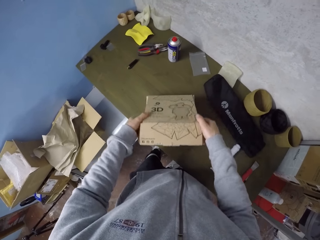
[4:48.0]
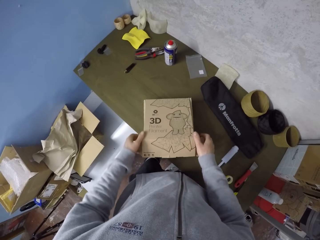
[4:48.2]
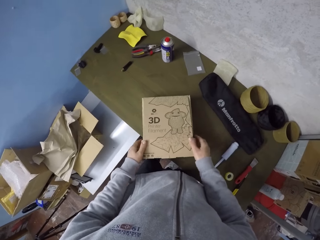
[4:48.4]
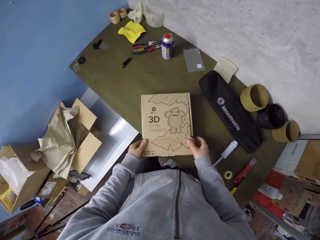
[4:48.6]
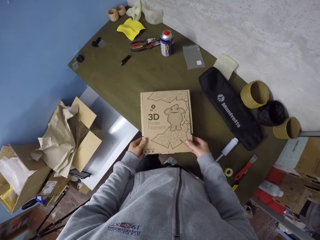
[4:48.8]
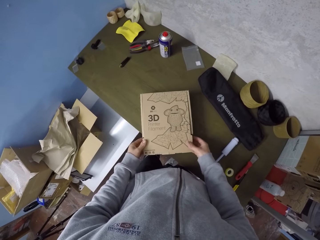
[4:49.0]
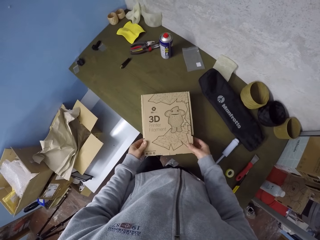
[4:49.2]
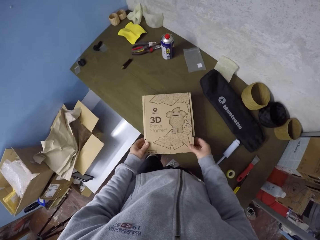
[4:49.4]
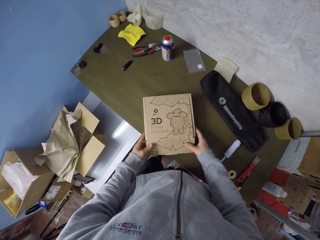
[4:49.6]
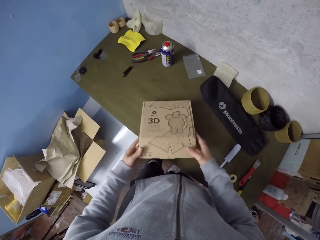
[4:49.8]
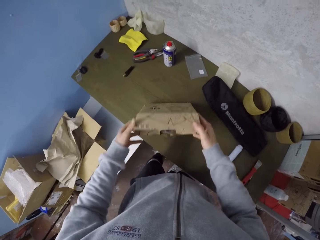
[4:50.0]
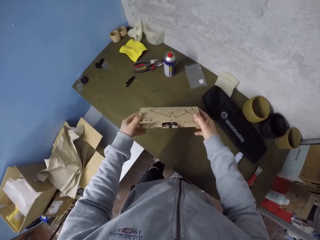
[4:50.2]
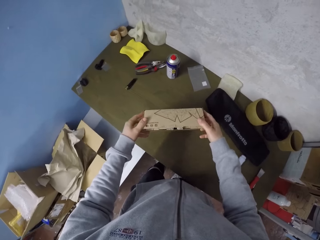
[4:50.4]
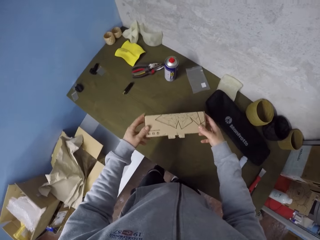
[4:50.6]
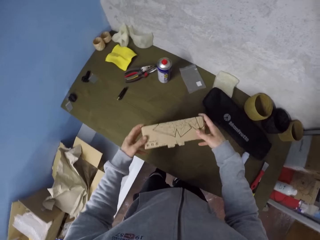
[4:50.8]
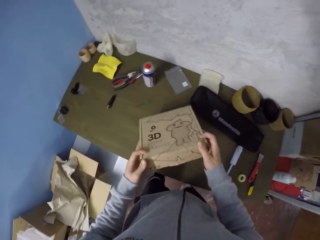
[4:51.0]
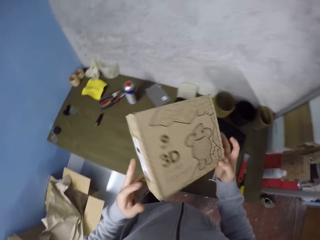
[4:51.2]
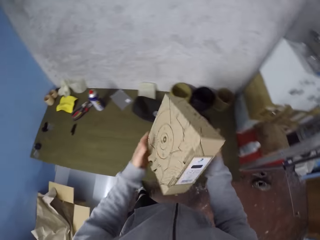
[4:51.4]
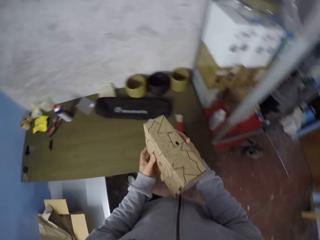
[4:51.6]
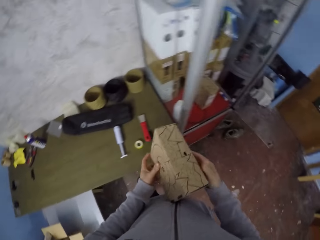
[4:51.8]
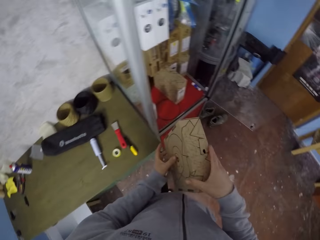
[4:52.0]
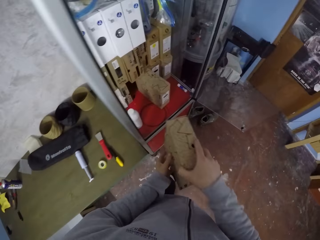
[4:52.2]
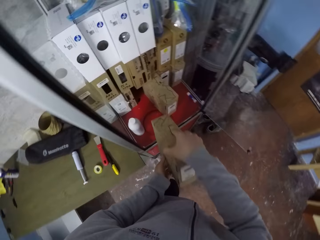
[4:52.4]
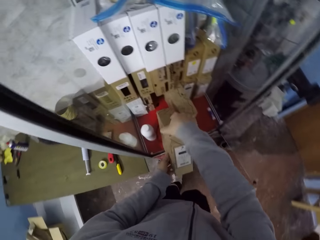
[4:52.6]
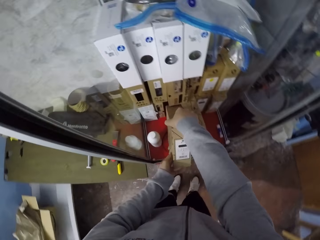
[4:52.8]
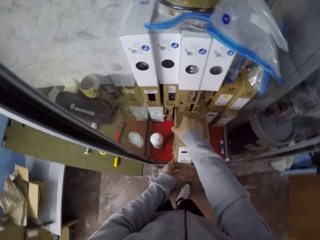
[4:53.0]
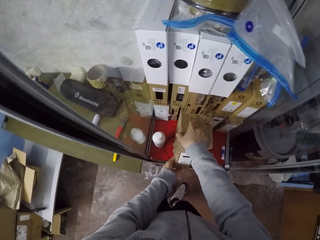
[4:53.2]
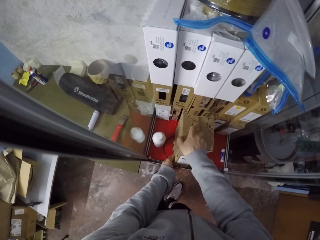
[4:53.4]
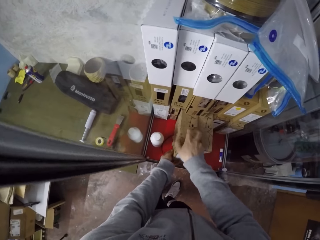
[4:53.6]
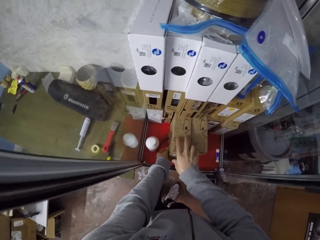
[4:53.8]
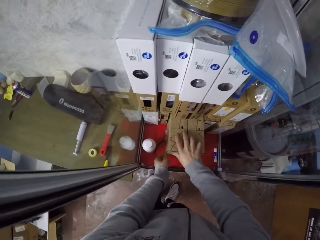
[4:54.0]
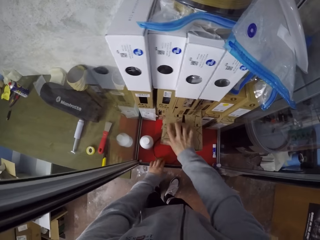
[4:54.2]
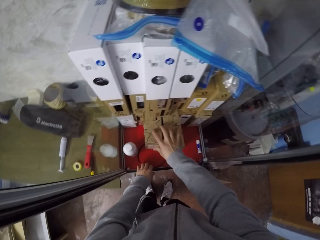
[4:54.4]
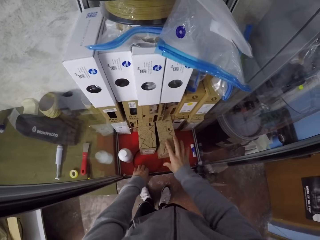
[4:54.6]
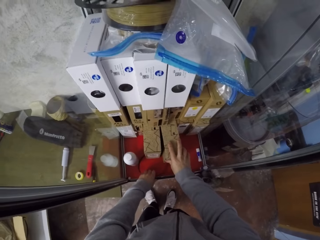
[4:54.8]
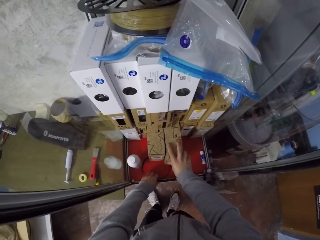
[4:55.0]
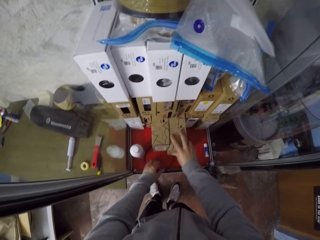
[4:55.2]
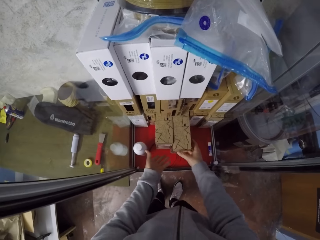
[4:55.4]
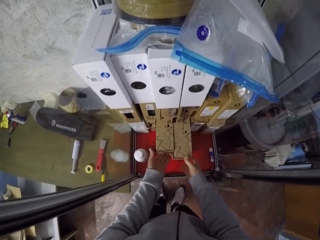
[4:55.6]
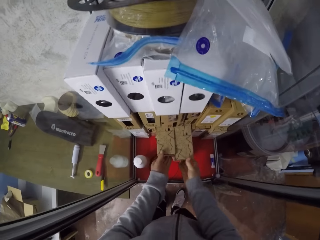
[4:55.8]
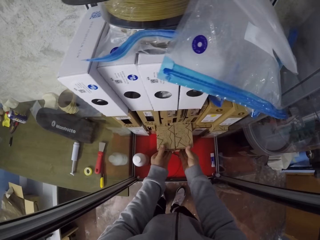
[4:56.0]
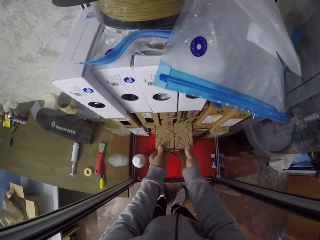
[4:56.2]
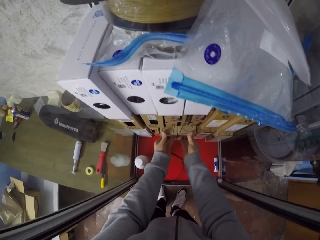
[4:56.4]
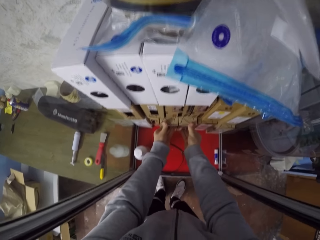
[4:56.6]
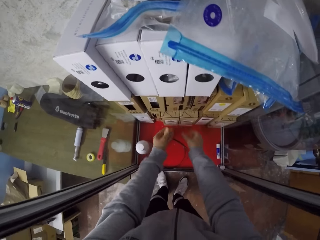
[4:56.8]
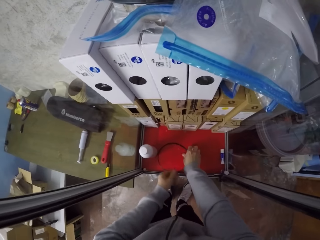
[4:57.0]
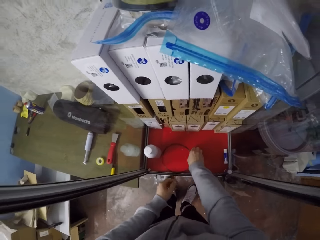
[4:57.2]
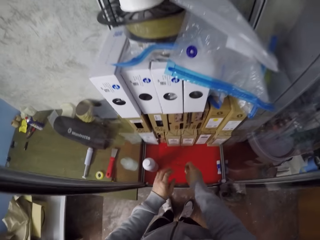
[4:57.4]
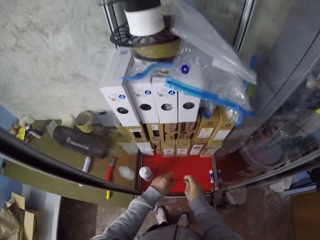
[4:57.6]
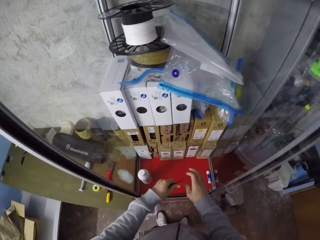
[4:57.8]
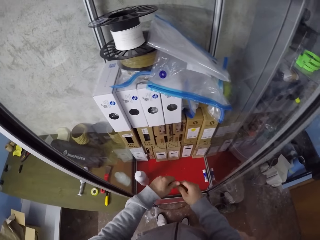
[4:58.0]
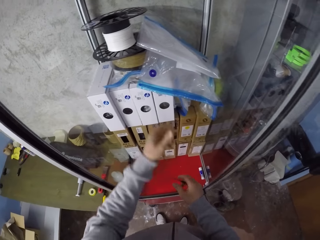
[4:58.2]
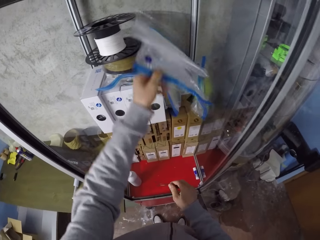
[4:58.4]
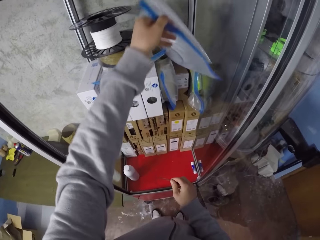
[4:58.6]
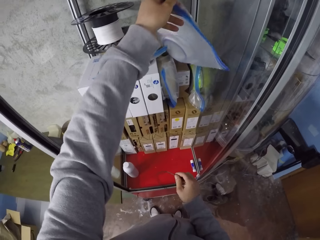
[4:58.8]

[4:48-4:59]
The camera wearer lifts the box. He closes the box. He lifts the box. He carries the 3D printer filament with his hands from the table. He turns the box. He places the 3D printer filament in a safe together with another printer filament. He moves the box. He pushes the 3D printer filaments inside the safe with his hands. He picks a cable or wire from the safe with his right hand. He holds the wire with the other hand. He holds the wire. He picks a plastic bag.

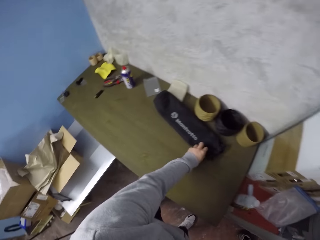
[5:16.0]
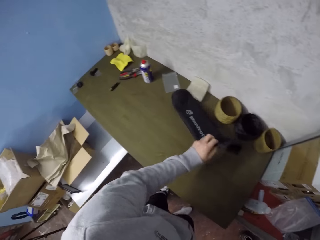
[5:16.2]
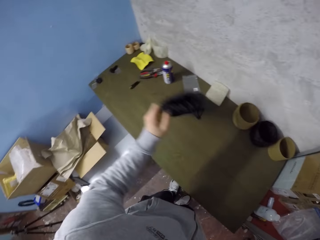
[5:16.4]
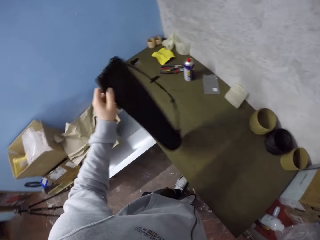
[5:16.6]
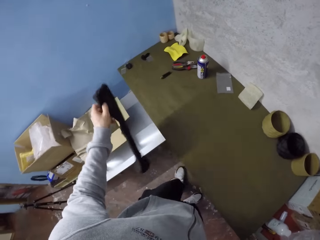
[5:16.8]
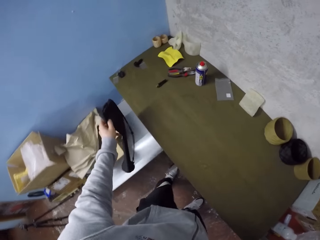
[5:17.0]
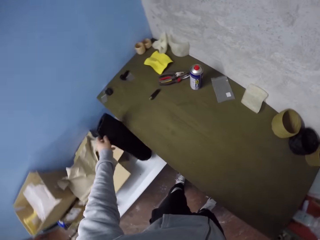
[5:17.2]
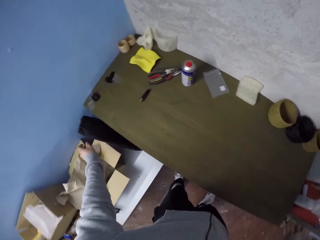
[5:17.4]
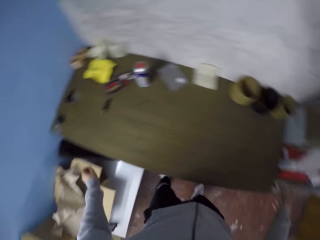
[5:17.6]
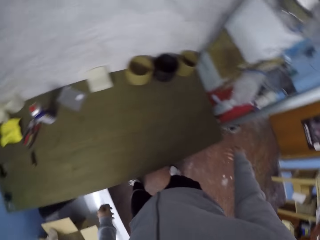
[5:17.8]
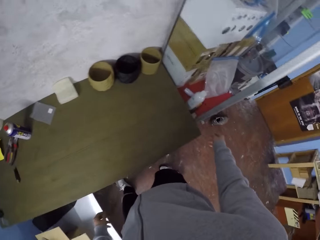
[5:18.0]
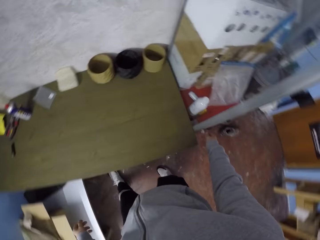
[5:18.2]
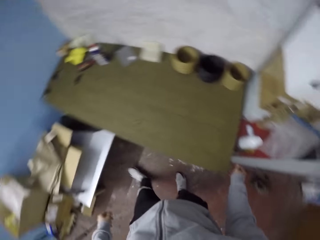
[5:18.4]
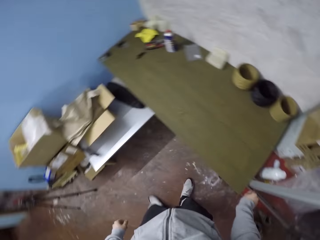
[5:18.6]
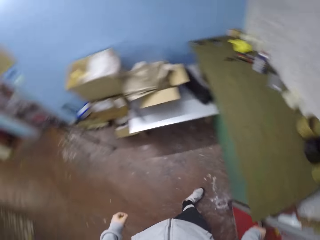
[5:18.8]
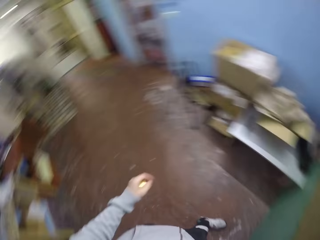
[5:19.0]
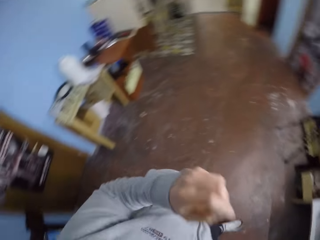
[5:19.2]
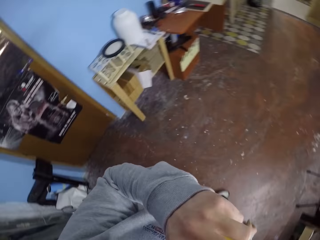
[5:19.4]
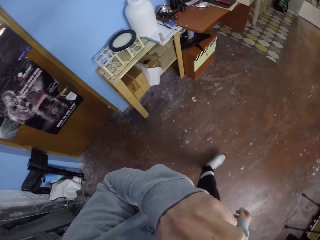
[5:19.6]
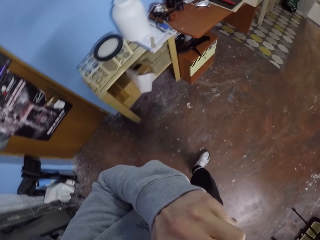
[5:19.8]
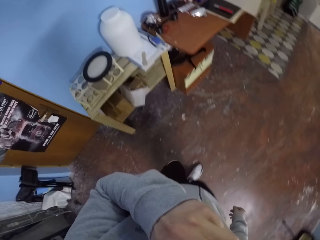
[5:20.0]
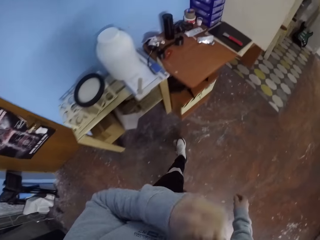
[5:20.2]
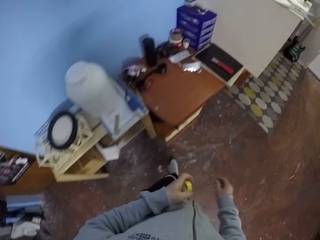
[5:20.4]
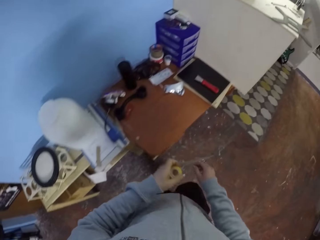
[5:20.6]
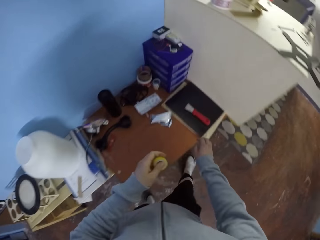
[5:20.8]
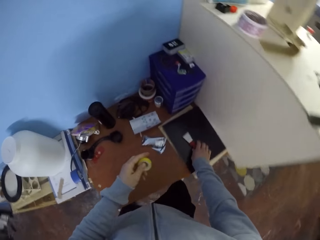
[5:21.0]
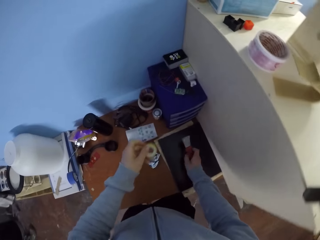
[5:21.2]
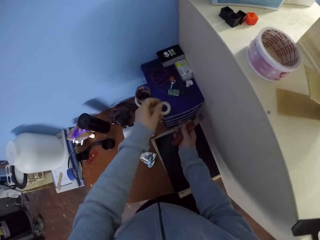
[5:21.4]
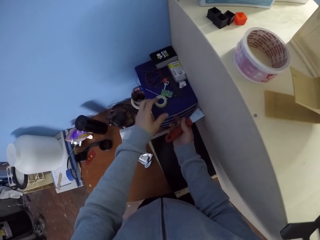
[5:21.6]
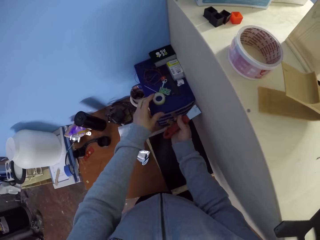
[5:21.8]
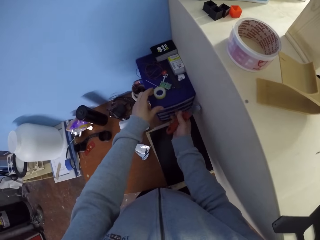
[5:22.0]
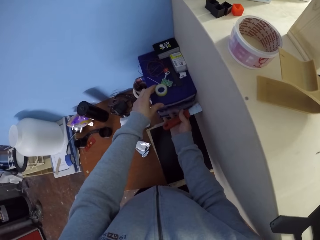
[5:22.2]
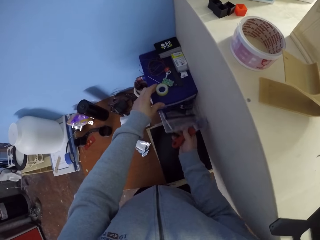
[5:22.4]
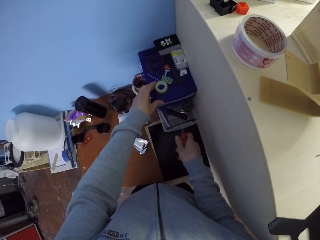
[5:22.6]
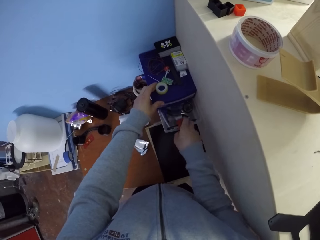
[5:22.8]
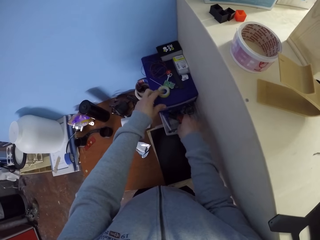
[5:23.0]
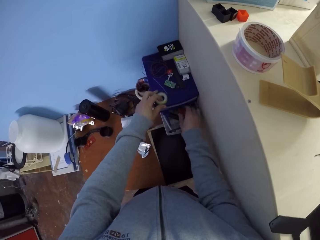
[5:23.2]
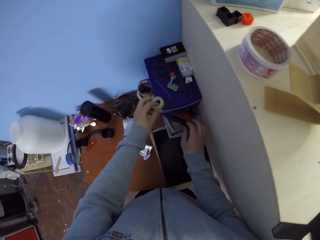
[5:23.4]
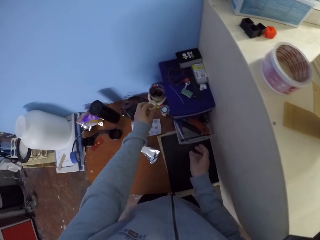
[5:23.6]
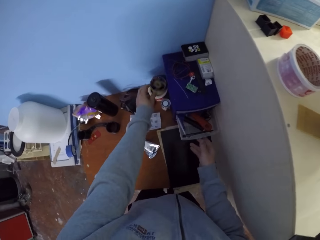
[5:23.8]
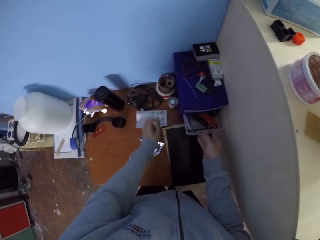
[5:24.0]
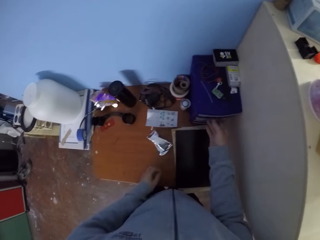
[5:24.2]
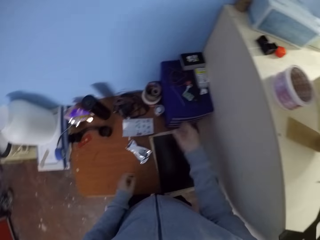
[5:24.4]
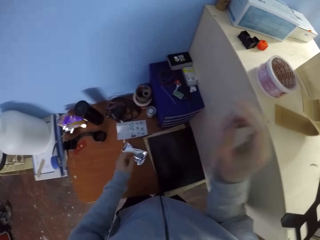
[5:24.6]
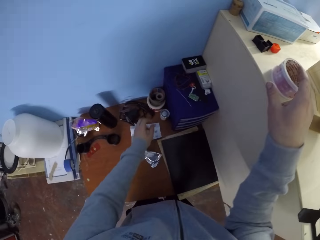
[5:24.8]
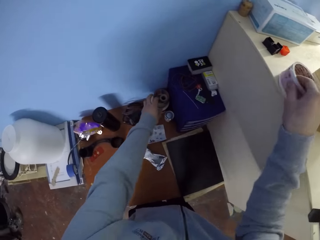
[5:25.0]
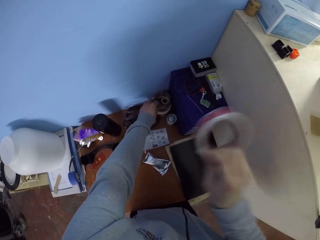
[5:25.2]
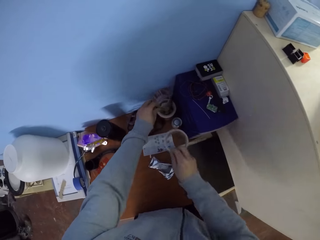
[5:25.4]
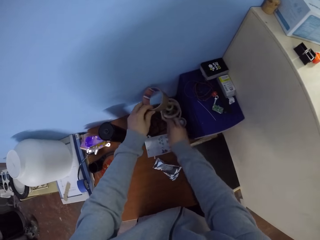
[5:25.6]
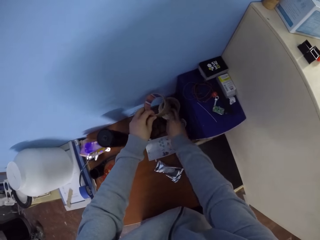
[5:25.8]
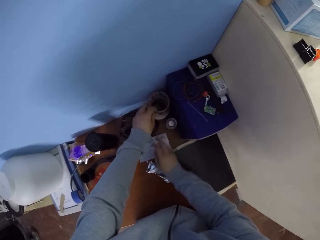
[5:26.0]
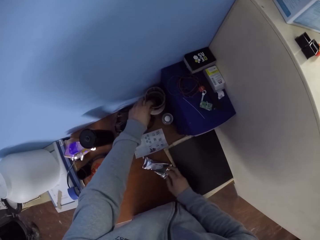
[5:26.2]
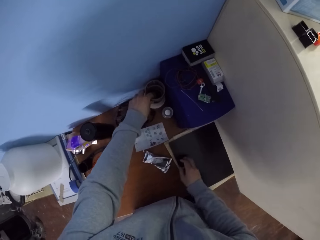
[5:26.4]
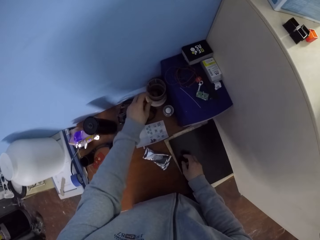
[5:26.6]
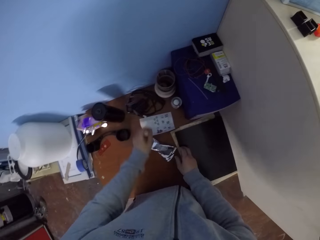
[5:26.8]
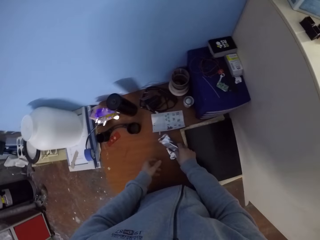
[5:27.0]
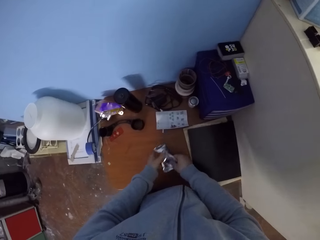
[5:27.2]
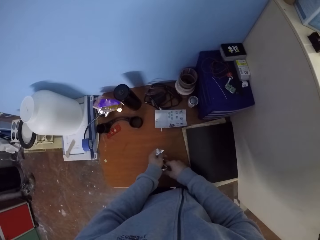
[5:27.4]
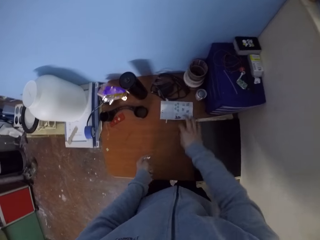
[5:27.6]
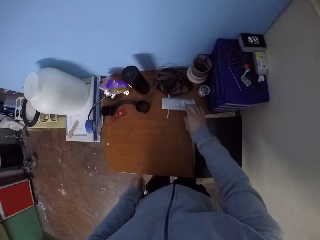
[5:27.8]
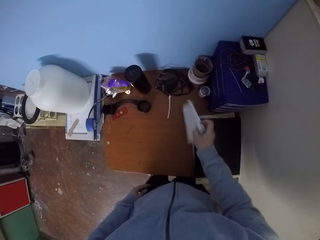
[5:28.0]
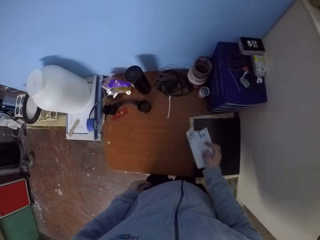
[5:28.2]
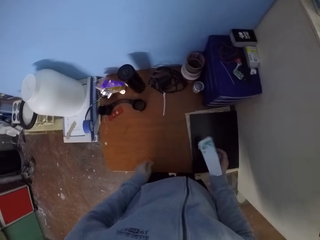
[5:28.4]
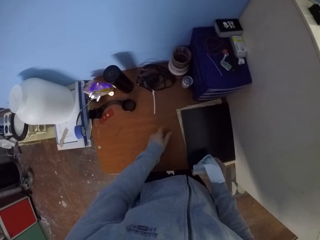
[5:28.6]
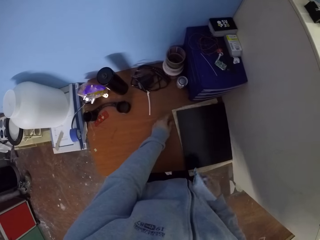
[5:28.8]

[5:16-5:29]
The camera wearer picks a bag from the table with his left hand. He moves to the left. He drops the bag in his left hand inside a waste. He touches a door. He turns around. He moves his hand to the face. He walks around. He picks a chisel from the top of a file with his right hand. He holds the tool drawer with his left hand. He drops the cello tape in his left hand on the tool drawer. He opens the tool drawer with his right hand. He drops the chisel in his right hand inside the tool drawer. He takes the cello tape from the top of the tool drawer with his left hand. He drops the cello tape in his left hand on a tape. He holds the drawer. He closes the drawer with his right hand. He picks the tape from the top of a safe with his right hand. He picks up the cello tape in his left hand on the tape. He drops the tape on the tape corner with his right hand. He drops the cello tape on the tape corner with his left hand. He picks some dirt or wrapper from the table with his hands. He holds the wrapper with the other hand. He squeezes the dirt with his right hand. He picks a paper.
